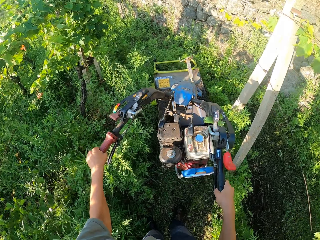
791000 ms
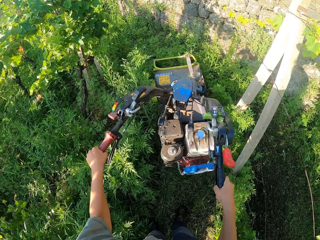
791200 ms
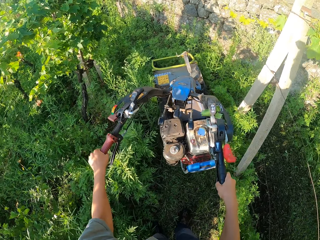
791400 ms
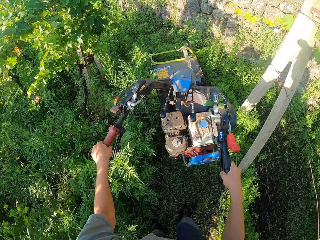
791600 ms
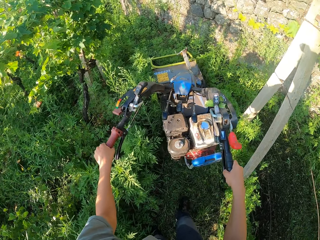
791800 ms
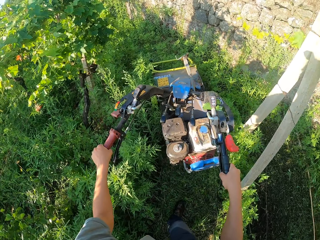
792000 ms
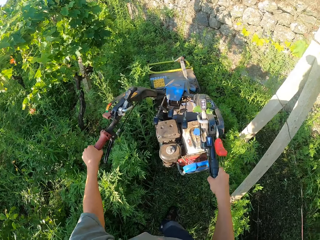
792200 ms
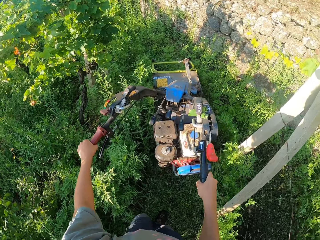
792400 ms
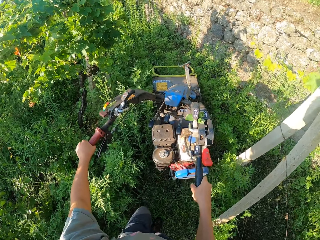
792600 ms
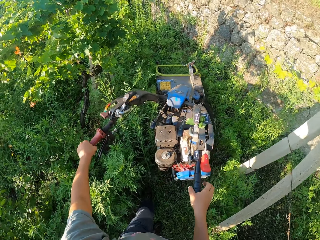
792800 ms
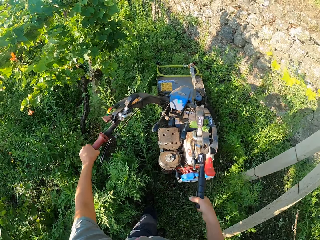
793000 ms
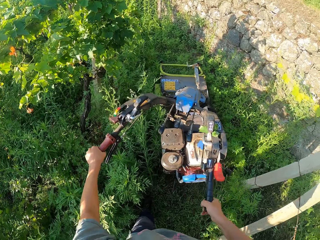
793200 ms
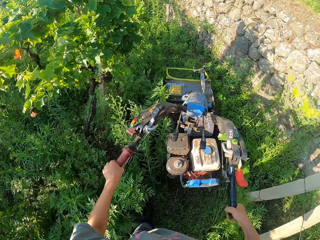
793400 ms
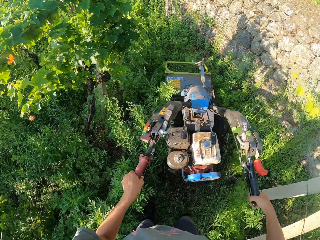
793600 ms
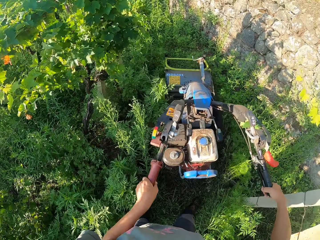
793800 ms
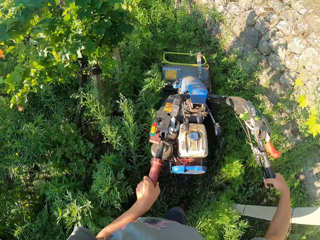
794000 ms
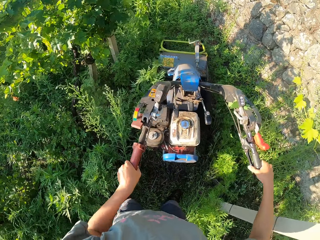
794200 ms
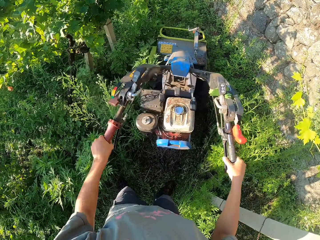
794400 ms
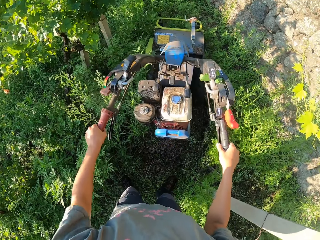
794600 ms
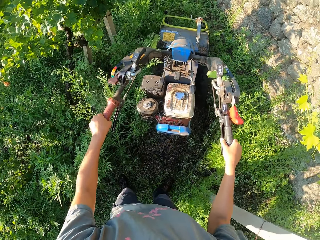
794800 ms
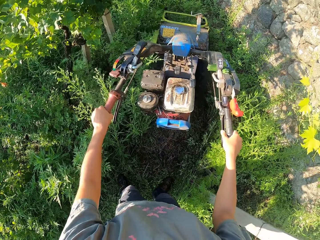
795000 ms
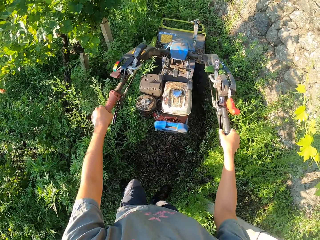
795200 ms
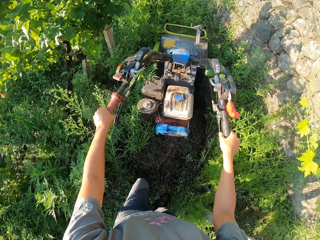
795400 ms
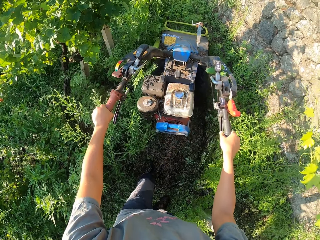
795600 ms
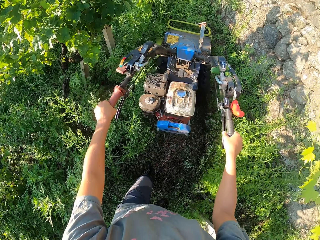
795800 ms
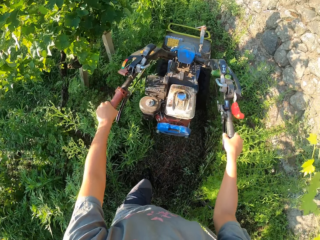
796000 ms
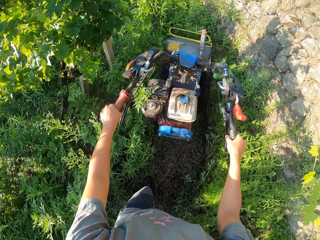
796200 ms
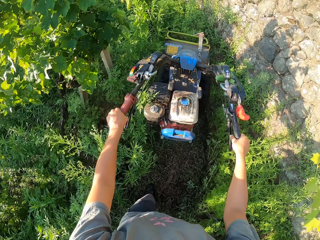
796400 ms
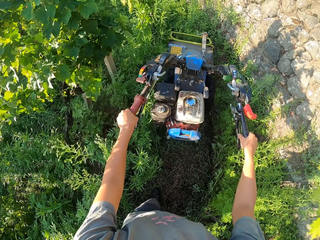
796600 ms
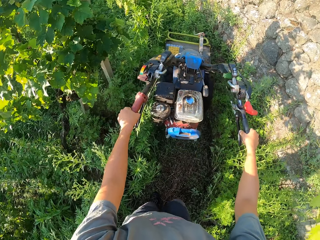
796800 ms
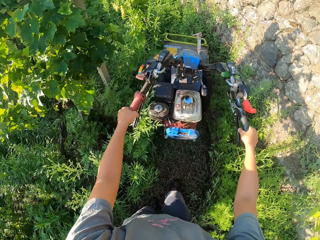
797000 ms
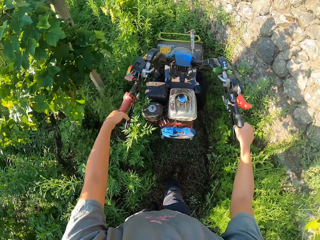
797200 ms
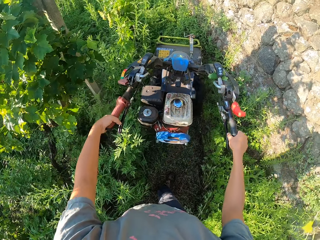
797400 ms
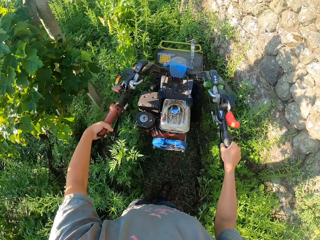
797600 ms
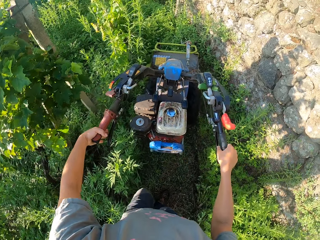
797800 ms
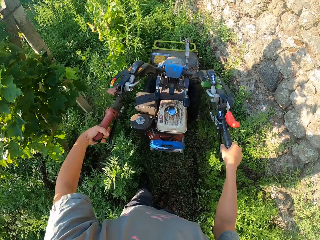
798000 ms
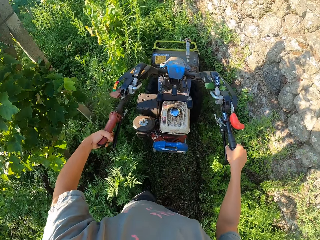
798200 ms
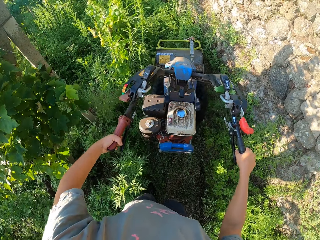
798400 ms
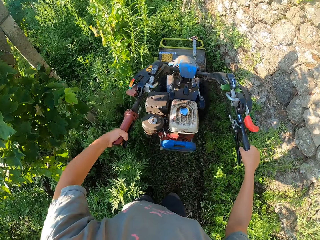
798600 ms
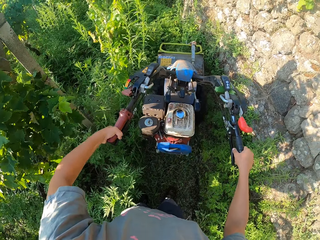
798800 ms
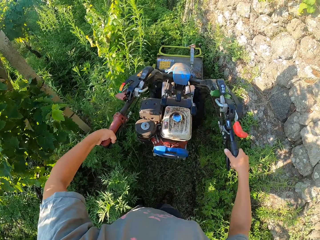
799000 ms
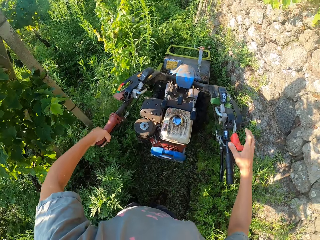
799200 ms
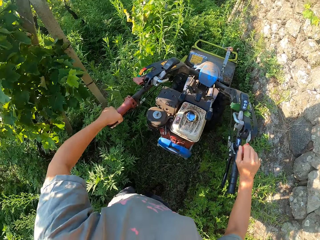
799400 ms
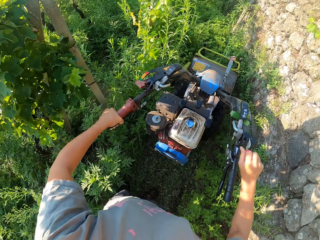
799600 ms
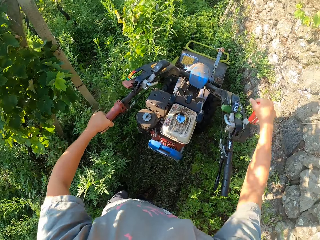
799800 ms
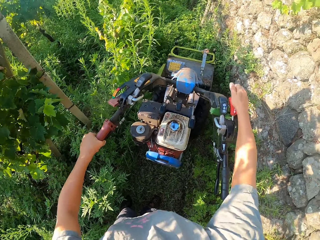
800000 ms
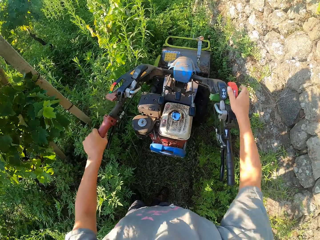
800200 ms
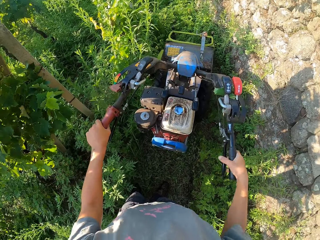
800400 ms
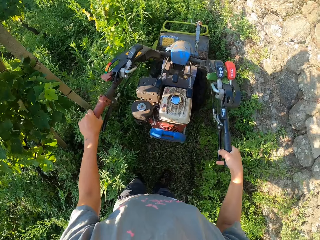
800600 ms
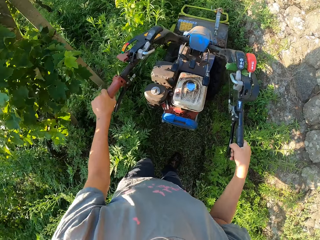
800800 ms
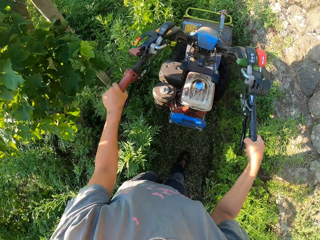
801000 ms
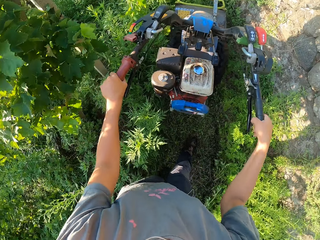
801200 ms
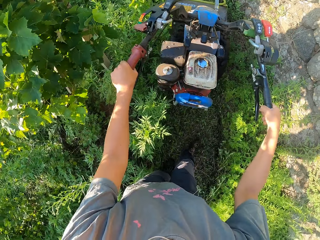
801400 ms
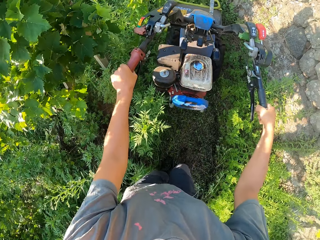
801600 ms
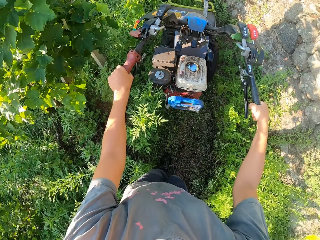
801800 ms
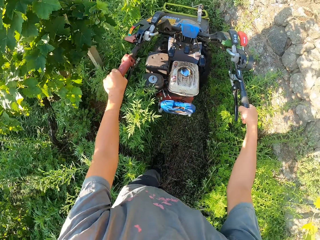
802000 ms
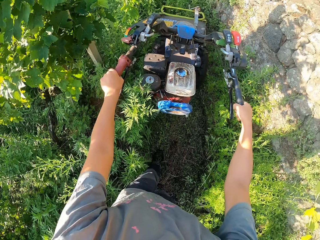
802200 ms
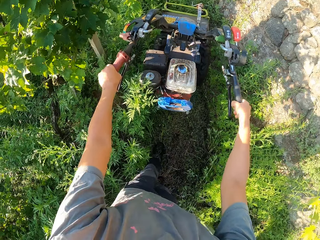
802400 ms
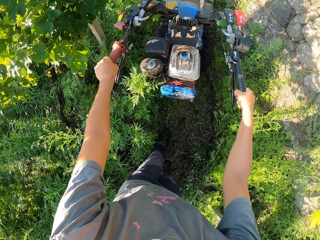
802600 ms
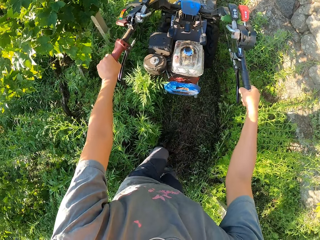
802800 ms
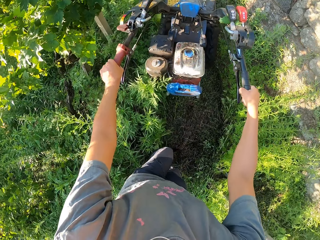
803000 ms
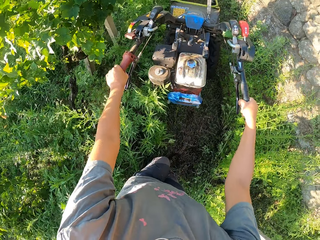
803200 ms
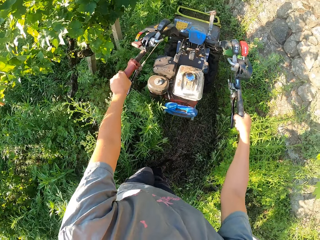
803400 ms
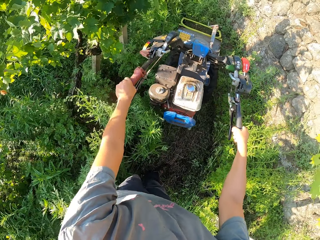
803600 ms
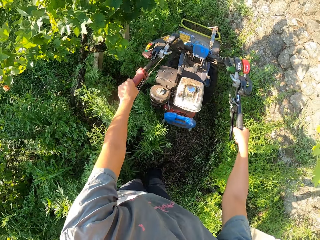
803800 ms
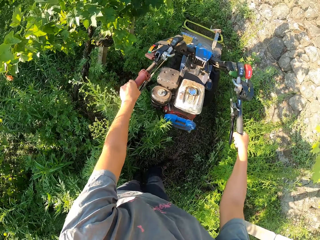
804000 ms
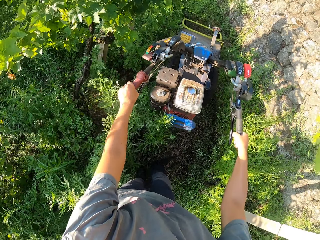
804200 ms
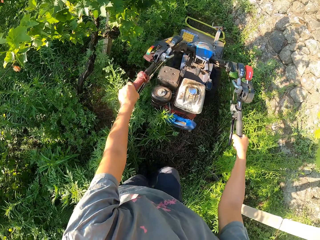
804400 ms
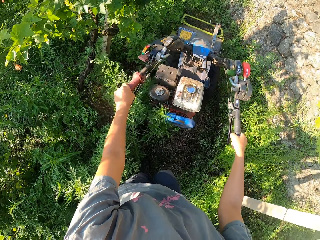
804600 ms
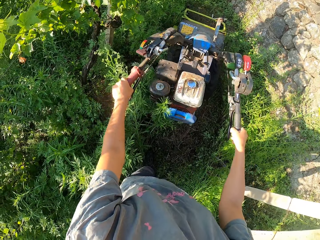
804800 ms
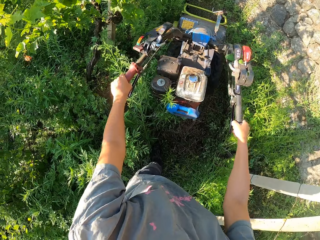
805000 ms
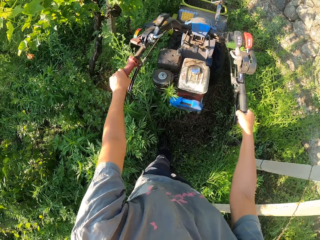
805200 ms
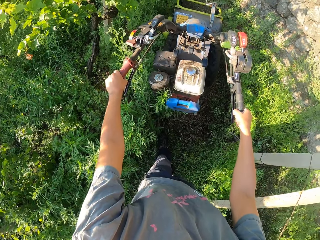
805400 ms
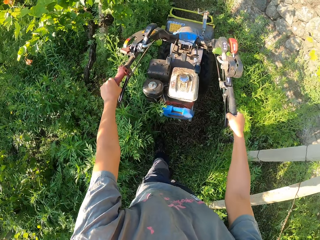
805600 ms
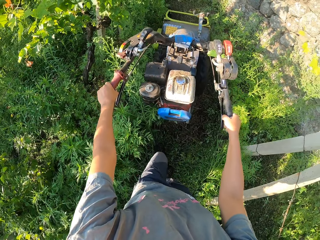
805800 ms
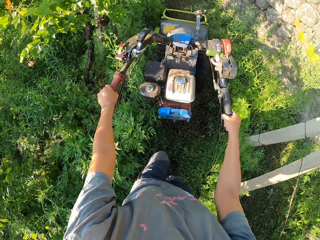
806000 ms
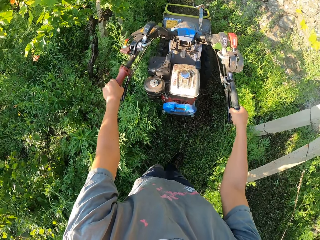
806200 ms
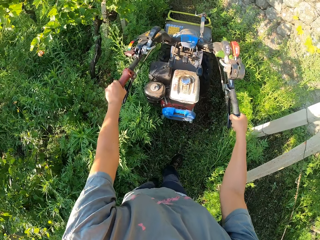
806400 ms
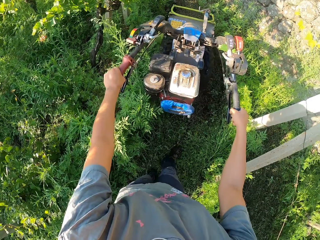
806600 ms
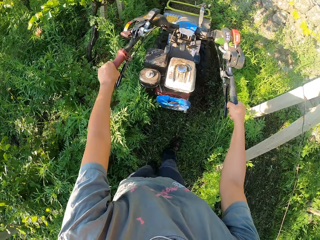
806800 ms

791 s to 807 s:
The camera wearer presses the clutch lever on the lawn mower. They press the clutch lever on the lawn mower again. They stop the cutting of the grass across the lawn. They change to reverse gear. They push the lever on the lawn mower. They cut the grass across the lawn with the lawn mower.

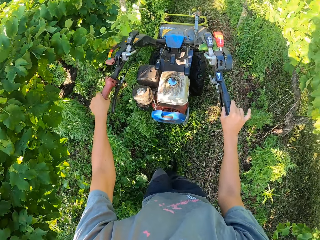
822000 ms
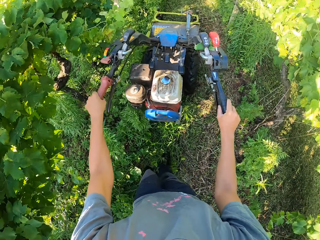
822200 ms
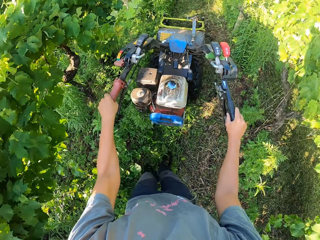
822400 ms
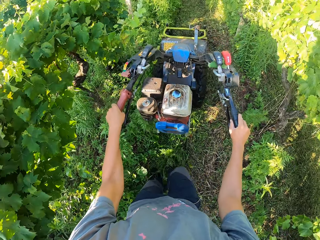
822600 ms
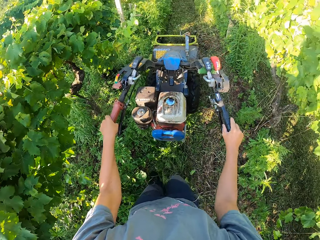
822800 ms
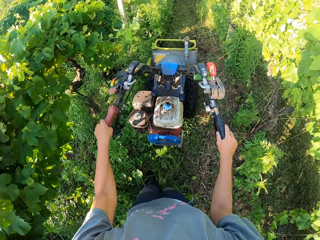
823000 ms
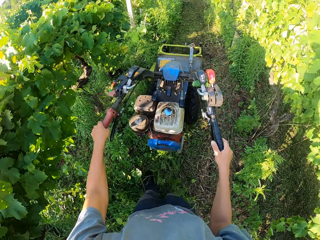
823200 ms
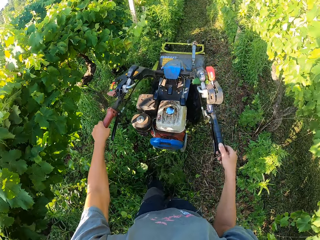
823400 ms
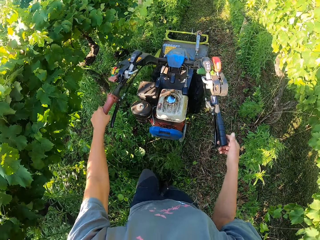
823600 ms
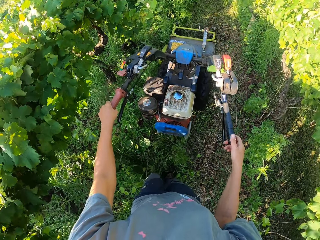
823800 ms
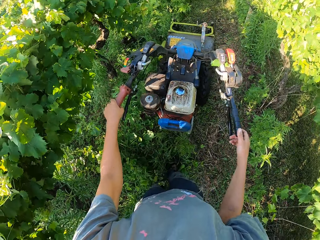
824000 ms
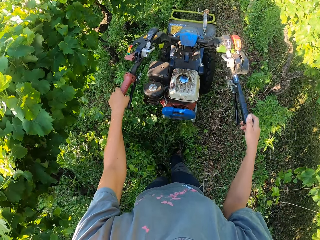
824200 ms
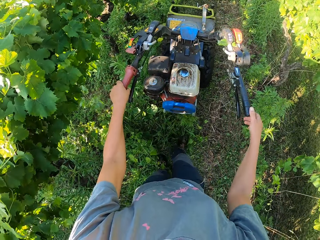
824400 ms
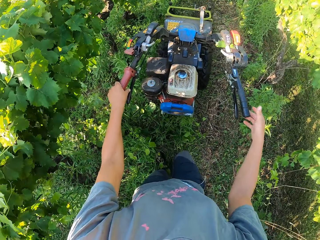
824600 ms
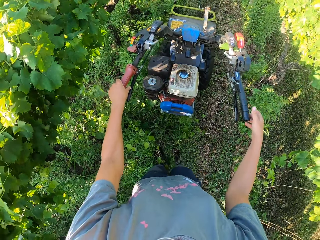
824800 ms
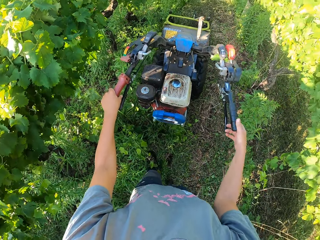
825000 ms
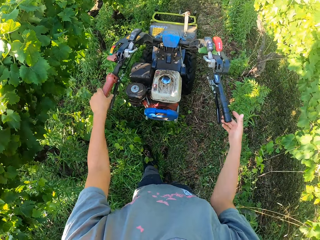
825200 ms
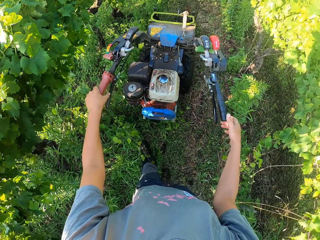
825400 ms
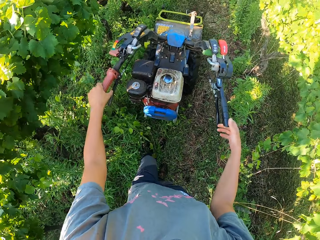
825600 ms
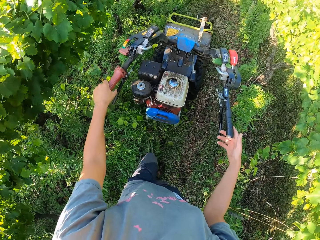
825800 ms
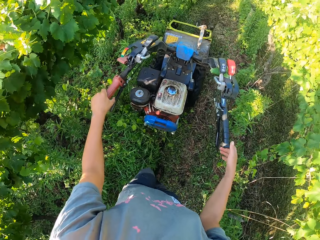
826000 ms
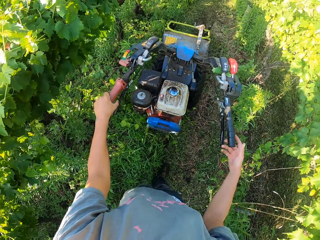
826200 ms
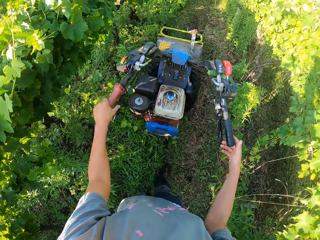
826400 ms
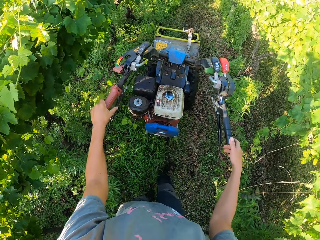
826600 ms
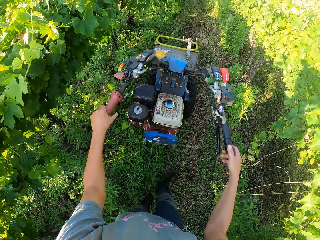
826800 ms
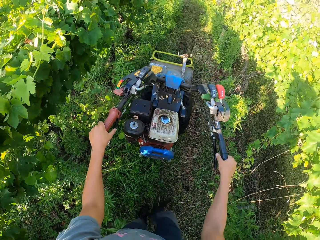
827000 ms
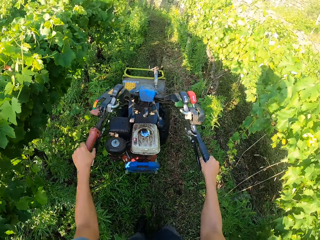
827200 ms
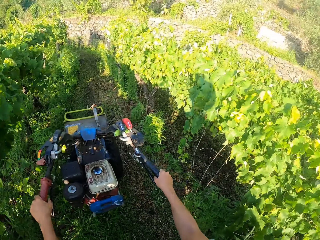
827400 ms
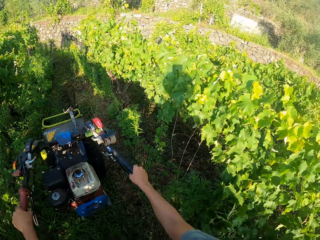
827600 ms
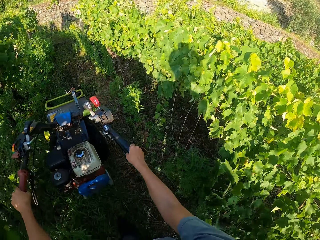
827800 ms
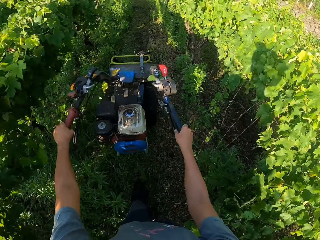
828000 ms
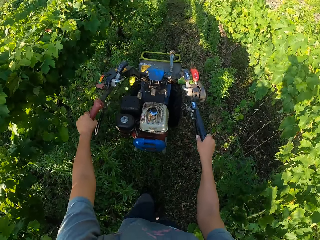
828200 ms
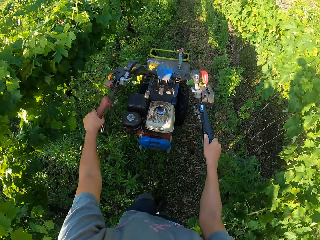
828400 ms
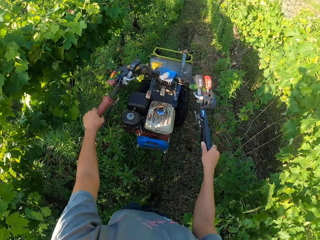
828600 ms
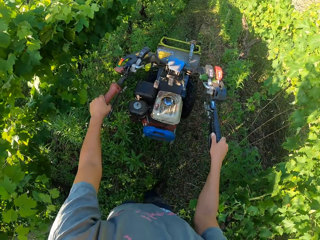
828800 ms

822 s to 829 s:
The camera wearer taps the grip of the lawn mower with his thumb.
